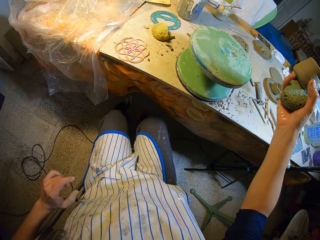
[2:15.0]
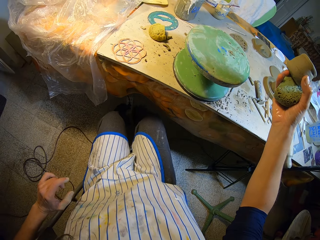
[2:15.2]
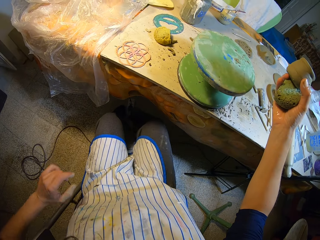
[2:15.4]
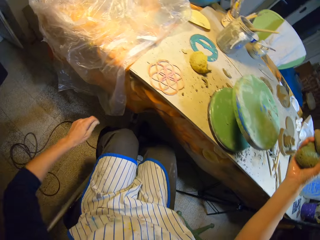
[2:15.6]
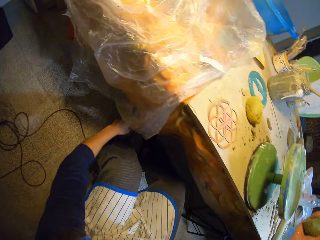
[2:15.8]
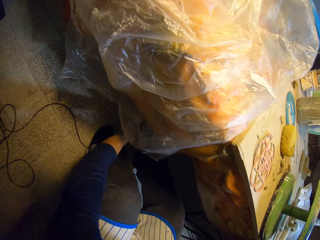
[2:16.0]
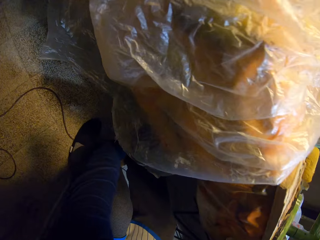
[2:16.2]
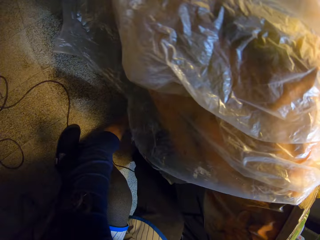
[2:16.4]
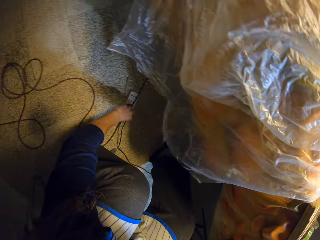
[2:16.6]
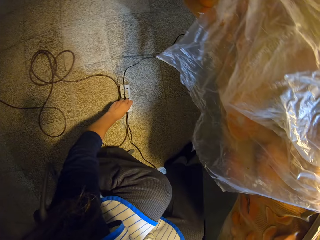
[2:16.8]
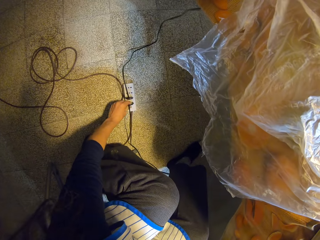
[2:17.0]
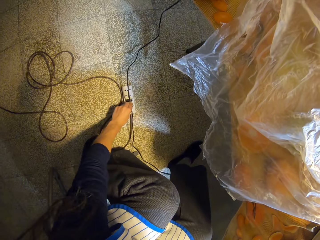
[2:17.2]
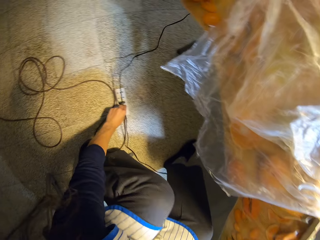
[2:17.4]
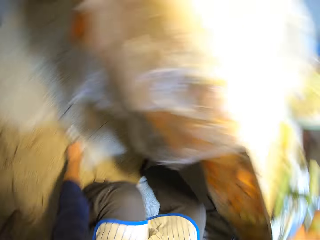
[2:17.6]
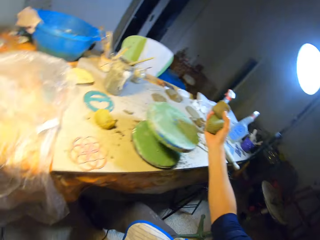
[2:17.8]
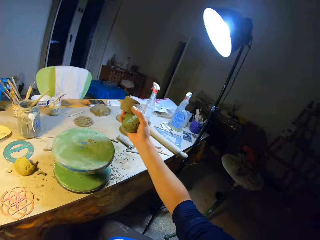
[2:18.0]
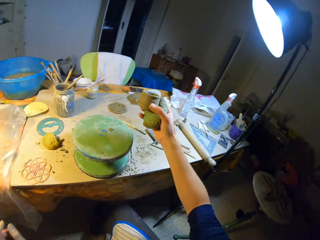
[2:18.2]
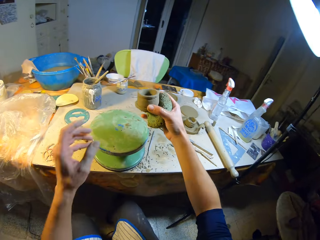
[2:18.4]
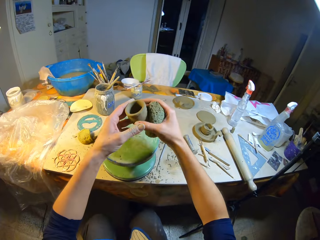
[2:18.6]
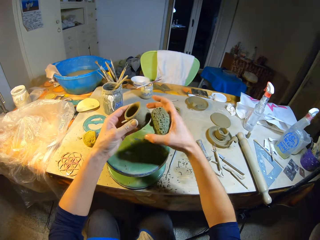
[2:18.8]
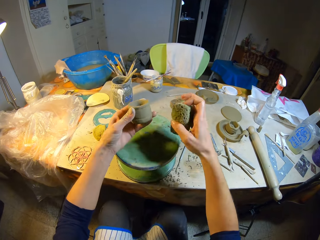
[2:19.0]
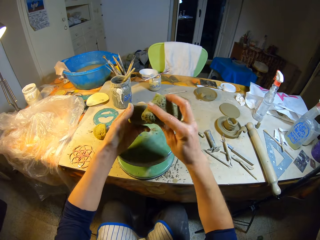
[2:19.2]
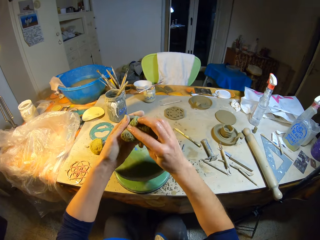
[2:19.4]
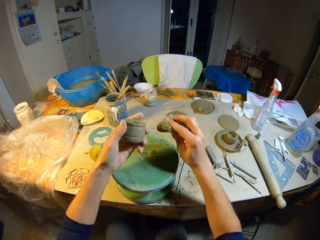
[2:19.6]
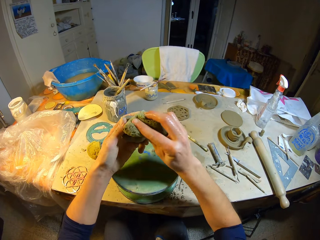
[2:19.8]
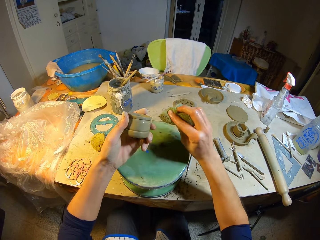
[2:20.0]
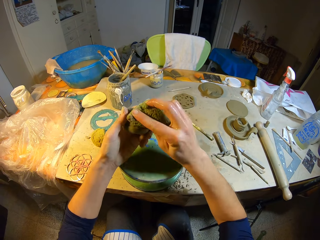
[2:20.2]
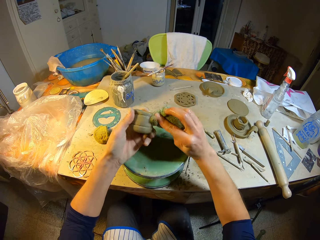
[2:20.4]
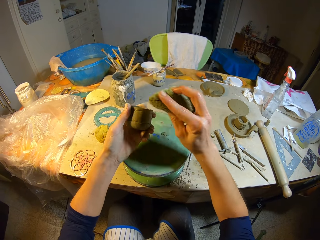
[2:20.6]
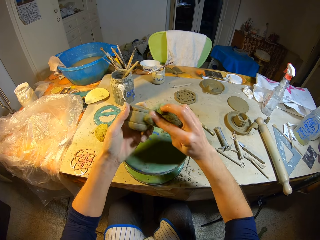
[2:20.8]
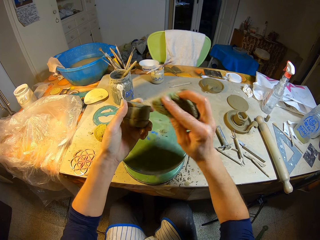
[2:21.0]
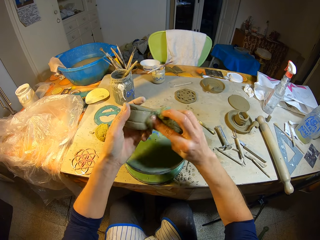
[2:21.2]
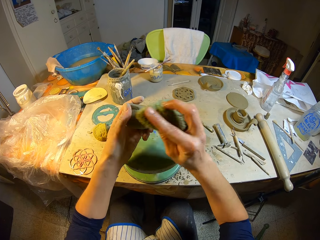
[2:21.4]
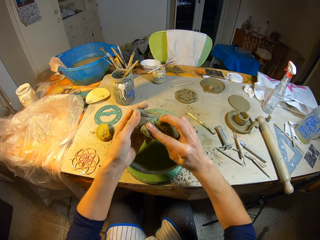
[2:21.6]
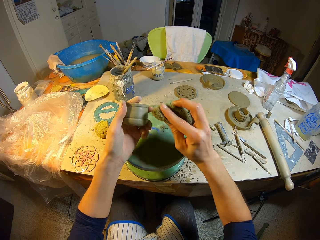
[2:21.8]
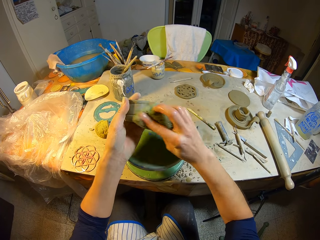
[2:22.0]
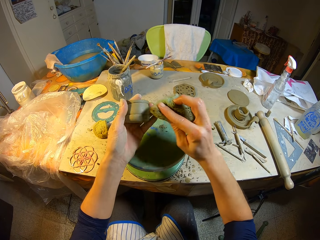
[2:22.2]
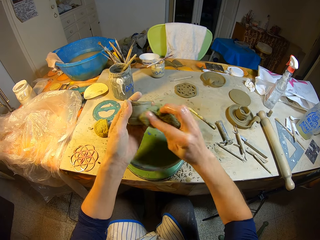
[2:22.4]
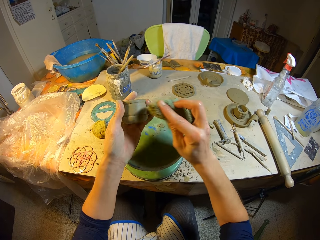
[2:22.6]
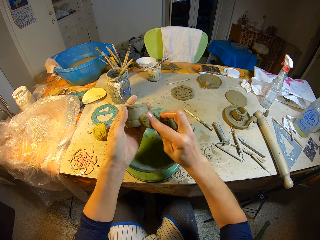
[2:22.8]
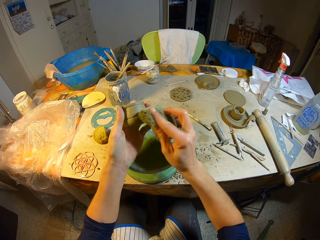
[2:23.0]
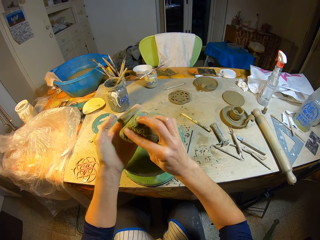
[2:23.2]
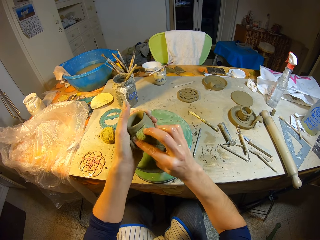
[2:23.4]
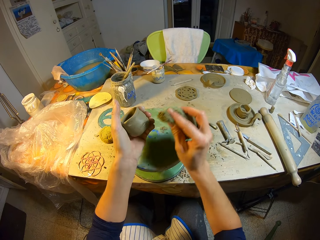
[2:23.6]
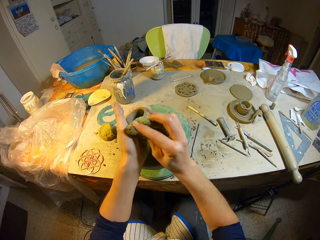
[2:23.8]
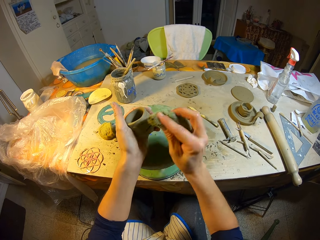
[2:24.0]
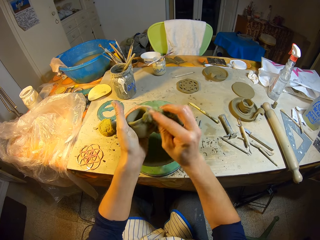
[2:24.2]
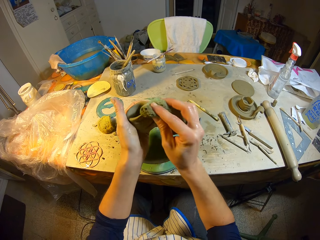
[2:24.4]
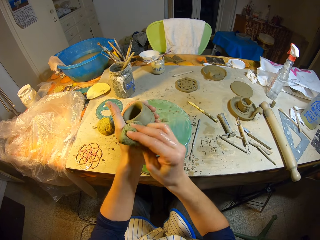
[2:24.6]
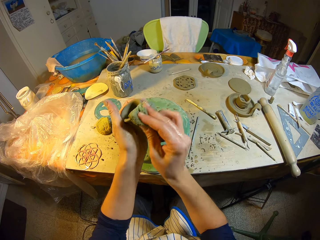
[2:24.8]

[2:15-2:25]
The camera wearer fixes a plug extension on the floor with her left hand. She moves the extension. She passes the clay cup in her right hand to her left hand. She holds the potted bowl. She cleans the clay cup in her left hand with the foam in her right hand.

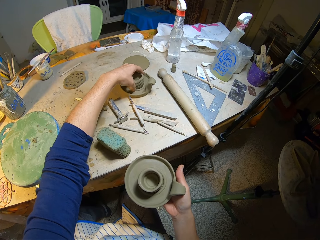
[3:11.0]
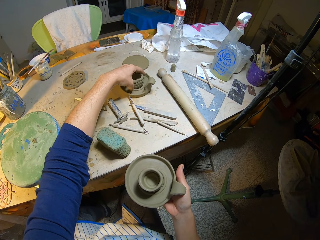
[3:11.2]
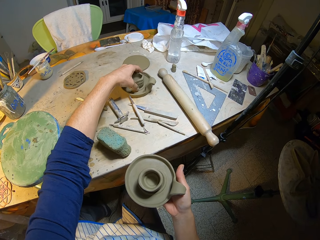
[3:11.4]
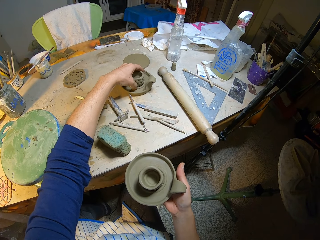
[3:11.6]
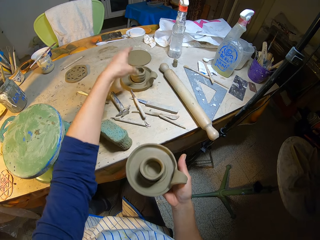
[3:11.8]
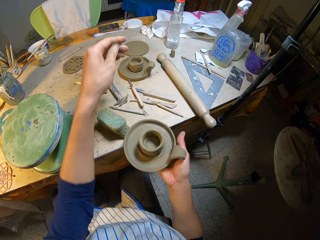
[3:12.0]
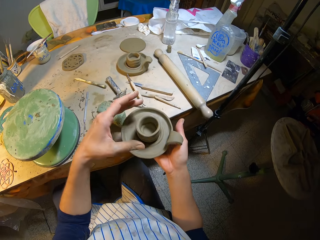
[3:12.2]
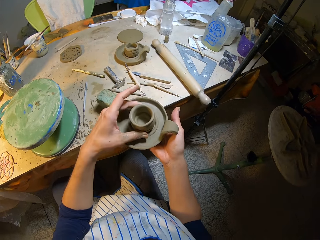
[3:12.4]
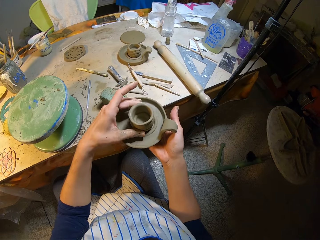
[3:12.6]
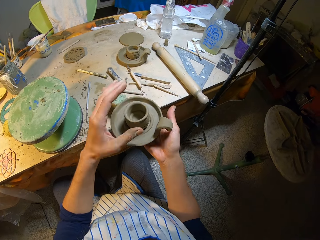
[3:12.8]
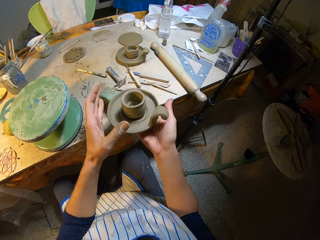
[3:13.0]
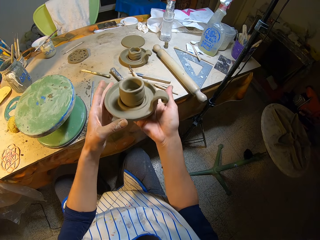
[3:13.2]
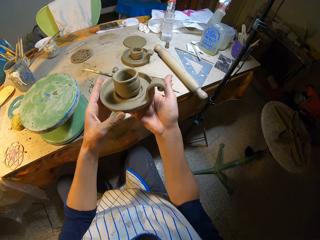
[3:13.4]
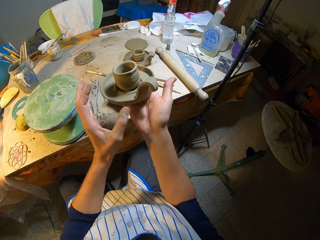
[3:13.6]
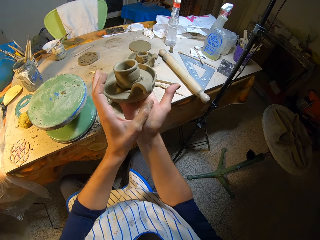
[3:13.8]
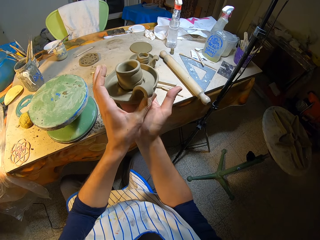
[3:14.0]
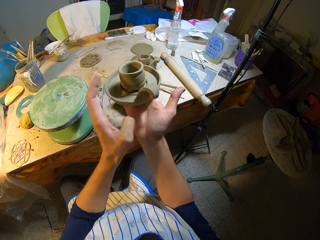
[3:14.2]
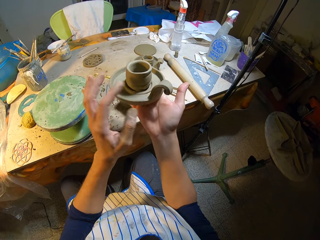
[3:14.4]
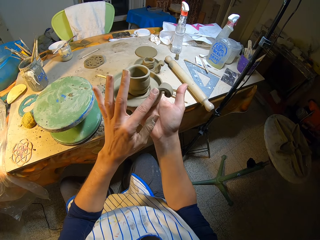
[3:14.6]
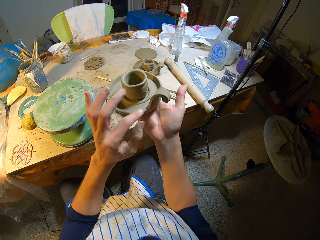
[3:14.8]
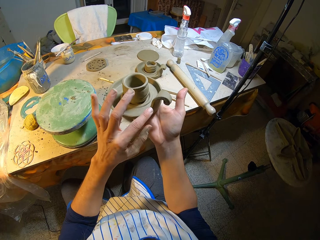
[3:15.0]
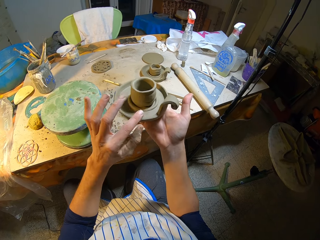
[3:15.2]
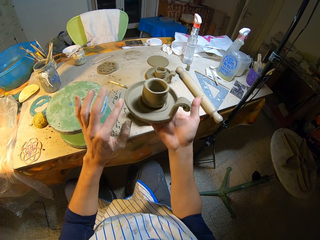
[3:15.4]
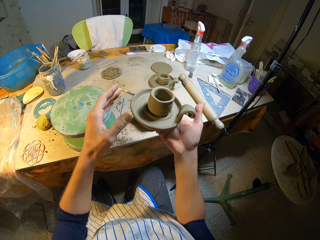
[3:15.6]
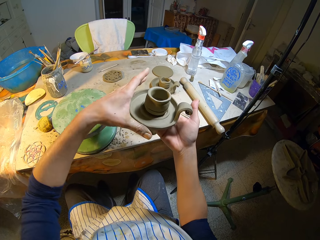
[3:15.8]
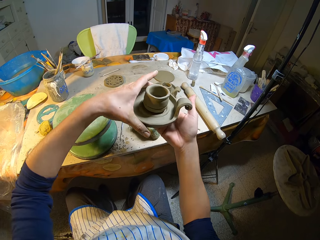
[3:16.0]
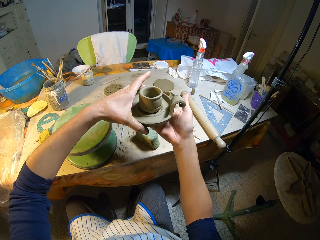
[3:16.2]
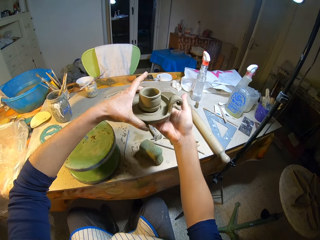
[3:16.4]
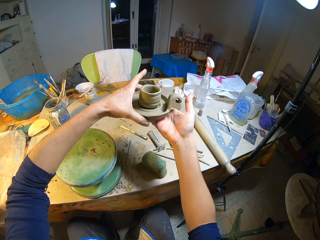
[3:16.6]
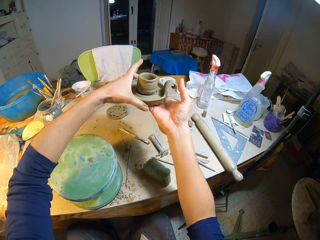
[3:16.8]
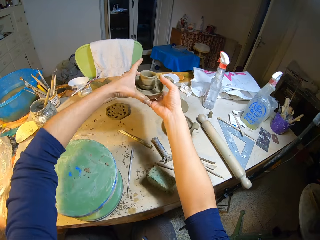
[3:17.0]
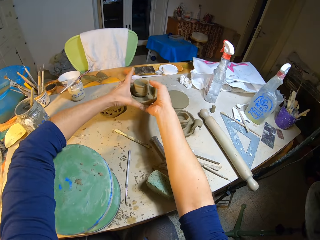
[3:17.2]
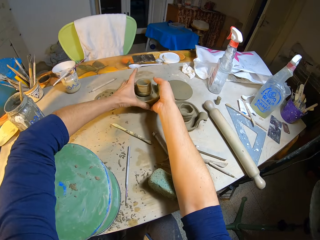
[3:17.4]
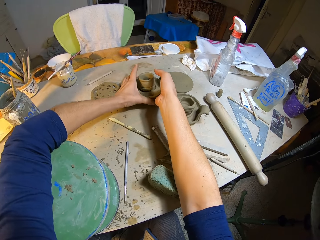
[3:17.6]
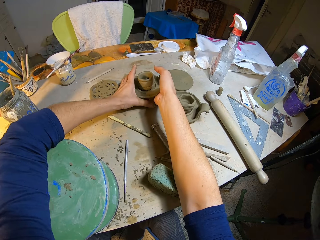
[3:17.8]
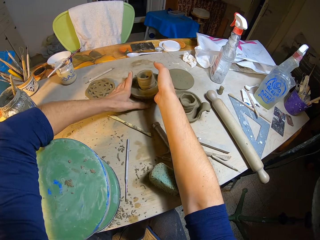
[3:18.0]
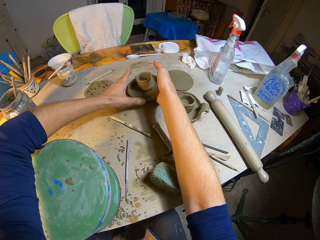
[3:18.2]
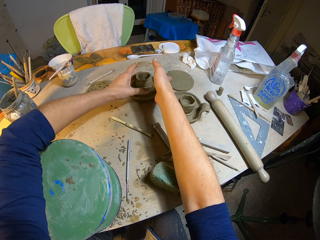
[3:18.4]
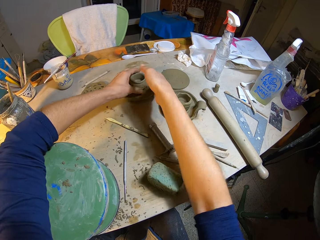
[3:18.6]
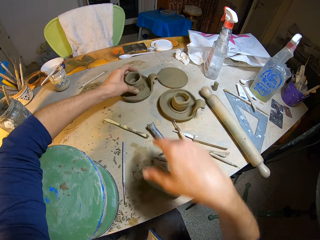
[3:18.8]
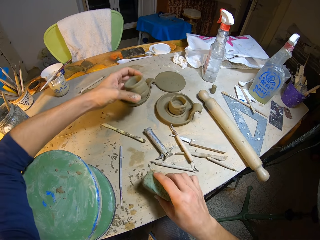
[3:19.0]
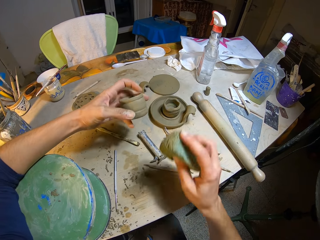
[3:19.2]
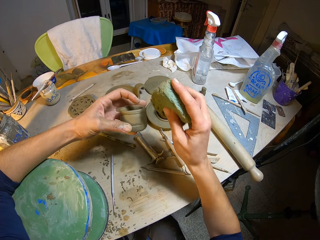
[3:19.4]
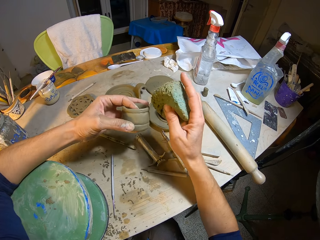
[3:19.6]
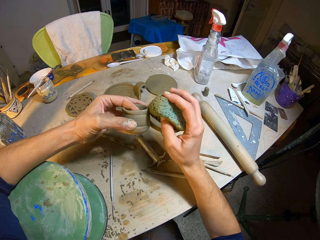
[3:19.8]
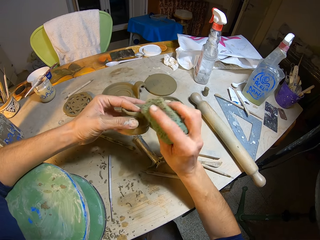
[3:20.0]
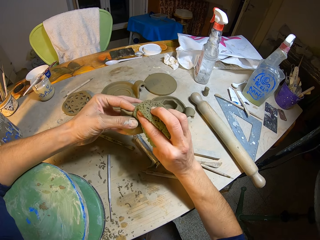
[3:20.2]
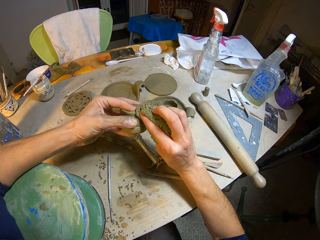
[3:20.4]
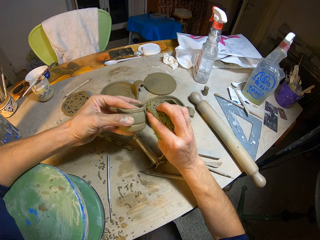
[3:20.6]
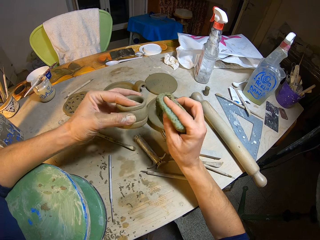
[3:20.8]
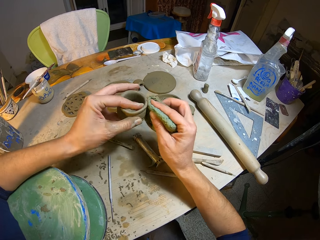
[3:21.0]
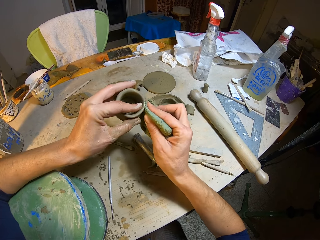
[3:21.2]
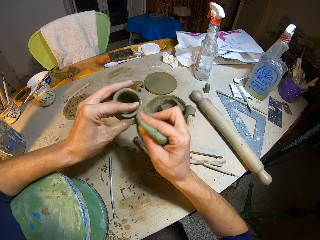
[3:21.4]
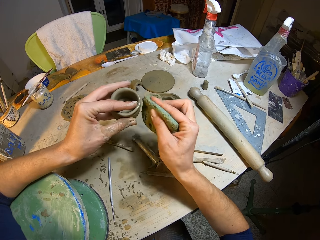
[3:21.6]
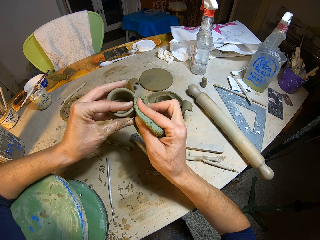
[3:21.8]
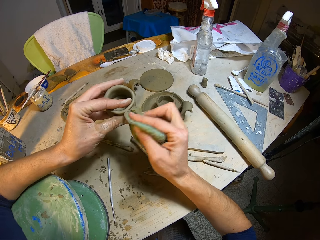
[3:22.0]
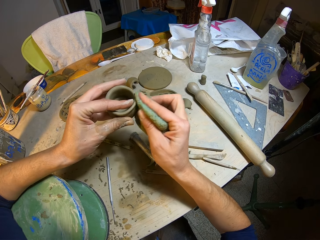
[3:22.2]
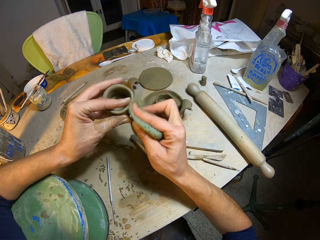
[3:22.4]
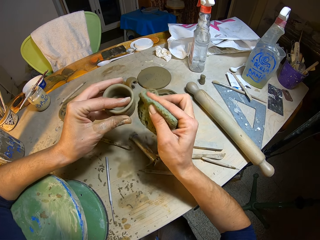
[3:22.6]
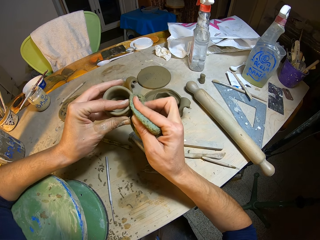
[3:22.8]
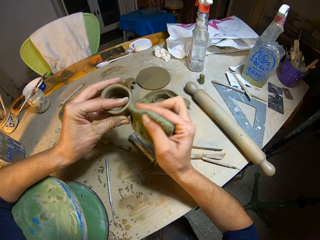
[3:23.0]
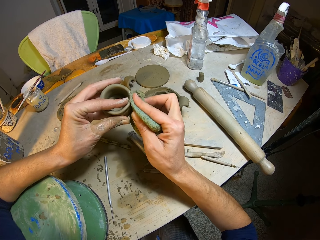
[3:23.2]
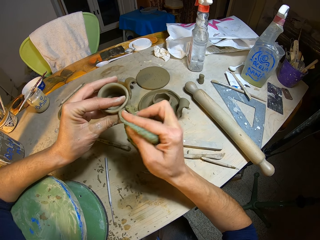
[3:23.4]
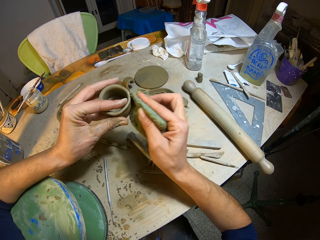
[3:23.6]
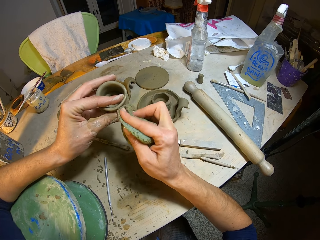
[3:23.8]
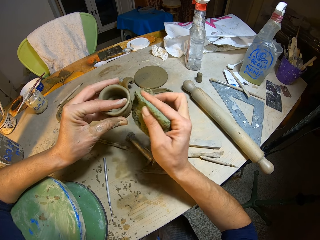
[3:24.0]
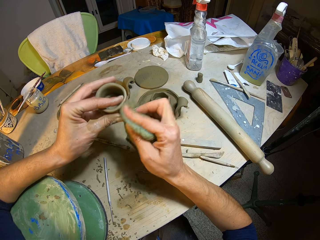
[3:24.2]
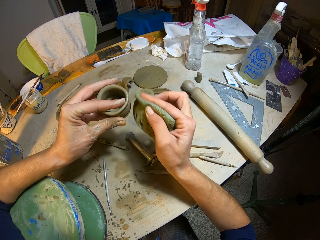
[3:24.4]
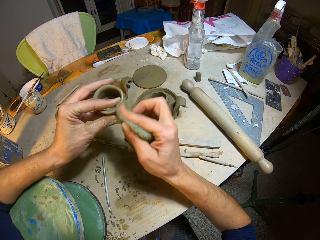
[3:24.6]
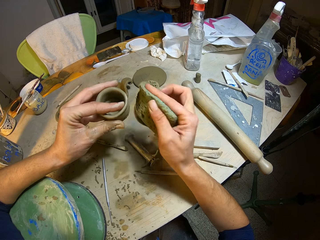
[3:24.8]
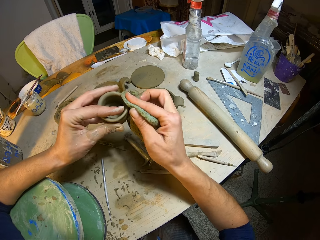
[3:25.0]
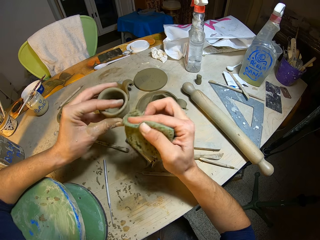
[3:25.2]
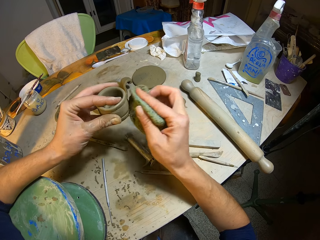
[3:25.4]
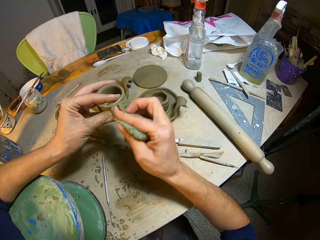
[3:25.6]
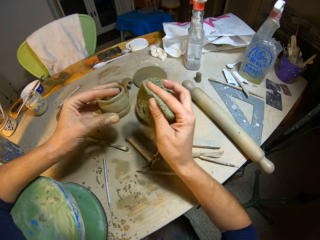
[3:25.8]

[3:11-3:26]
The camera wearer adjusts the clay cup with her left hand. She holds the potted bowl. She drops the clay cup with the clay plate on the table. She carries the clay cup on the clay plate with her left hand. She picks up the foam on the table with her right hand. She cleans the clay cup in her left hand with the foam in her right hand.
